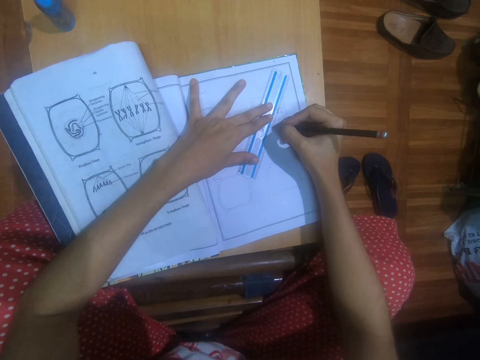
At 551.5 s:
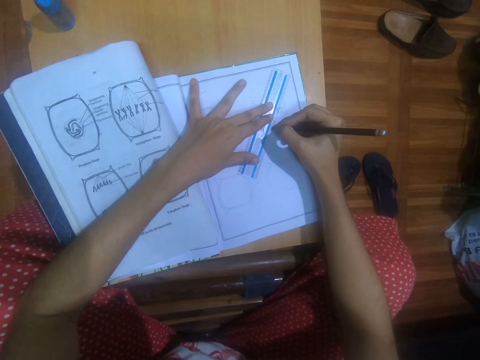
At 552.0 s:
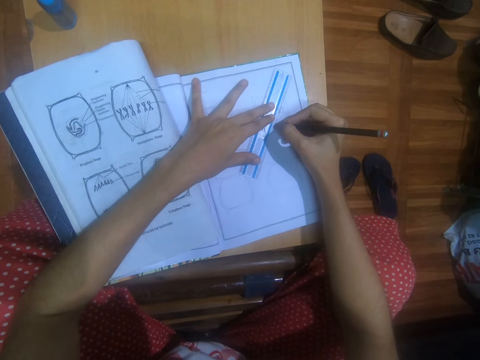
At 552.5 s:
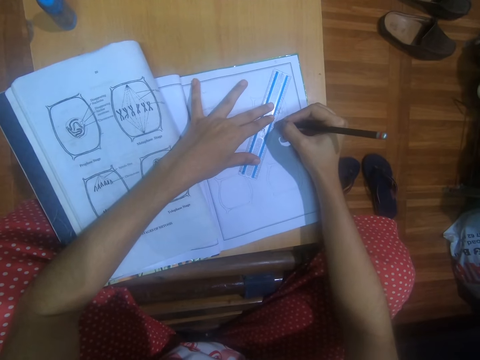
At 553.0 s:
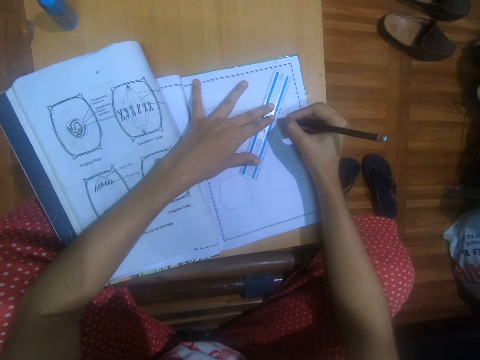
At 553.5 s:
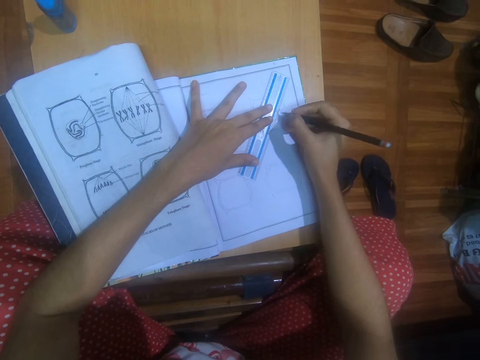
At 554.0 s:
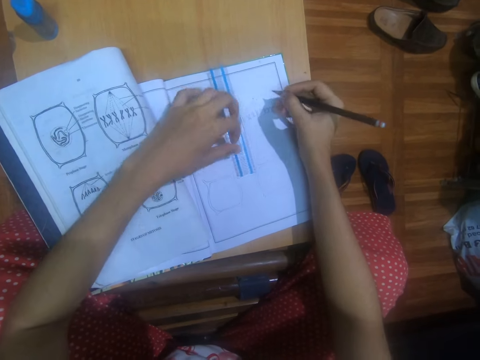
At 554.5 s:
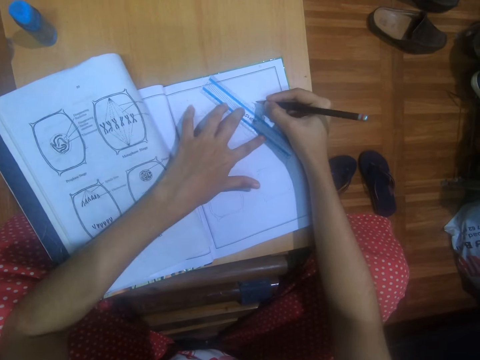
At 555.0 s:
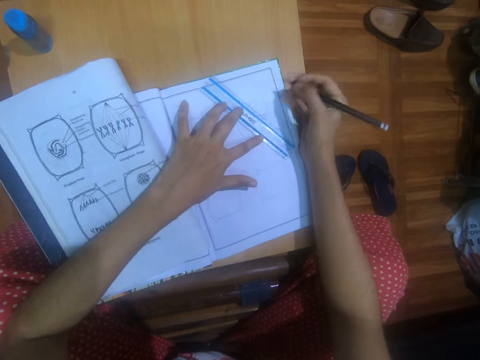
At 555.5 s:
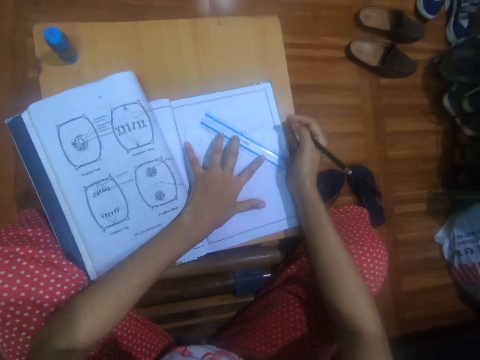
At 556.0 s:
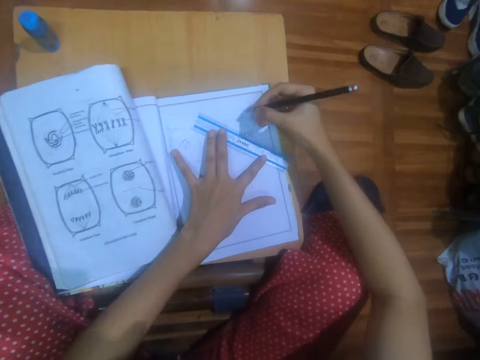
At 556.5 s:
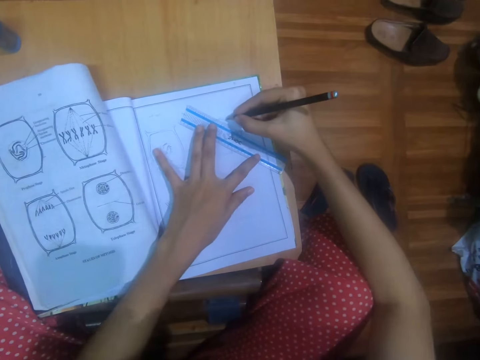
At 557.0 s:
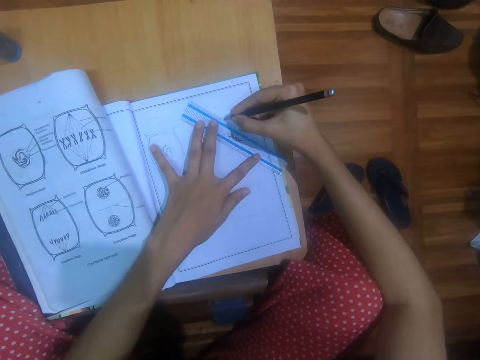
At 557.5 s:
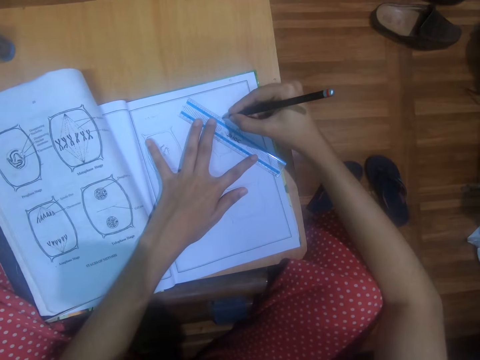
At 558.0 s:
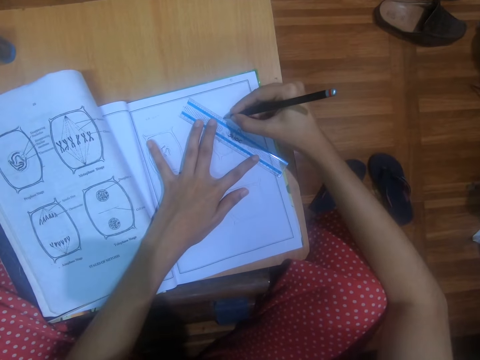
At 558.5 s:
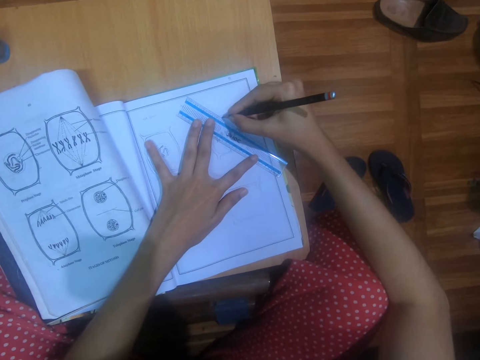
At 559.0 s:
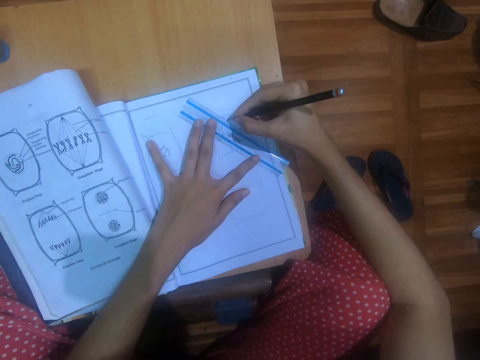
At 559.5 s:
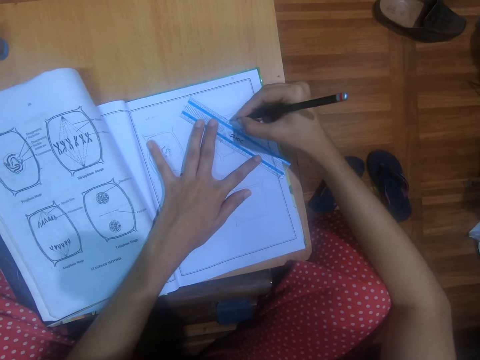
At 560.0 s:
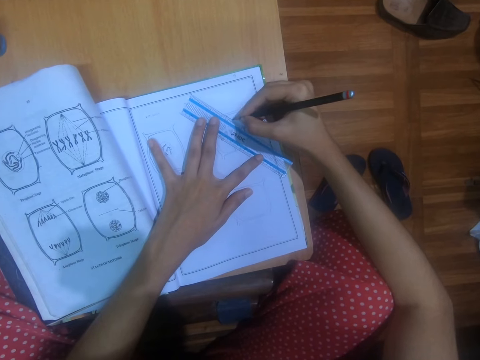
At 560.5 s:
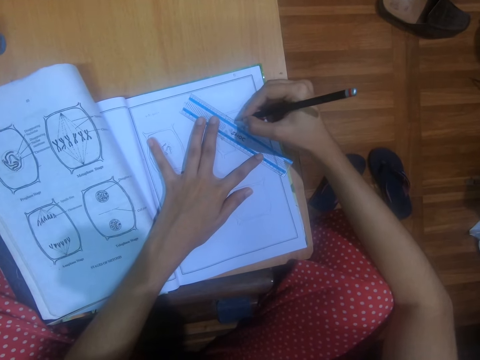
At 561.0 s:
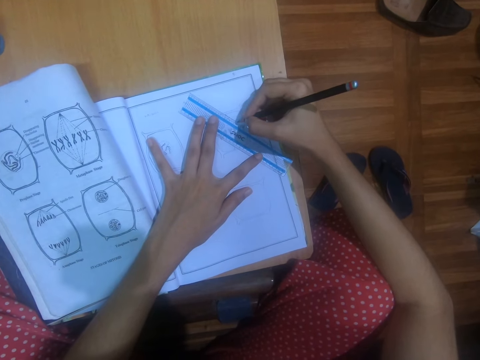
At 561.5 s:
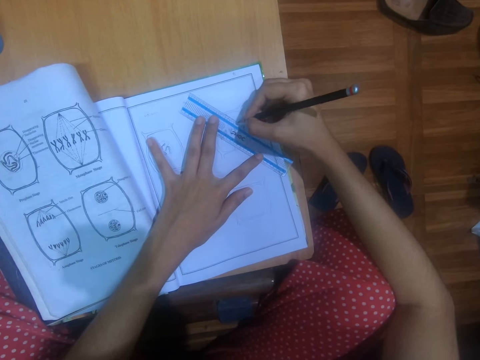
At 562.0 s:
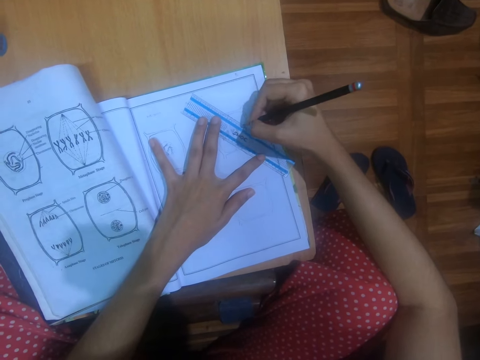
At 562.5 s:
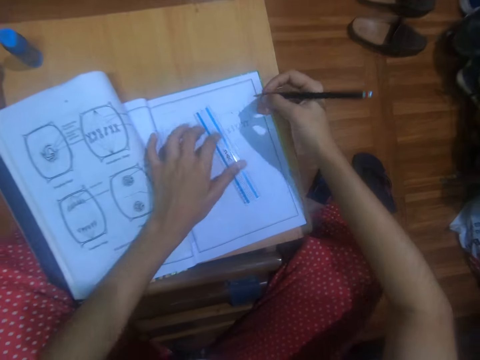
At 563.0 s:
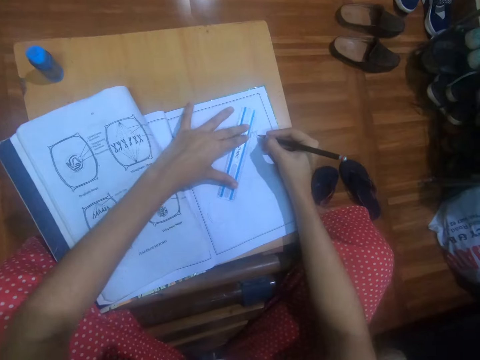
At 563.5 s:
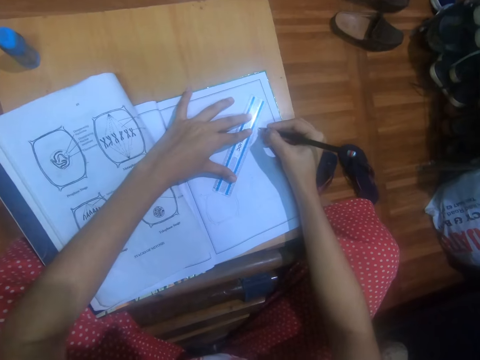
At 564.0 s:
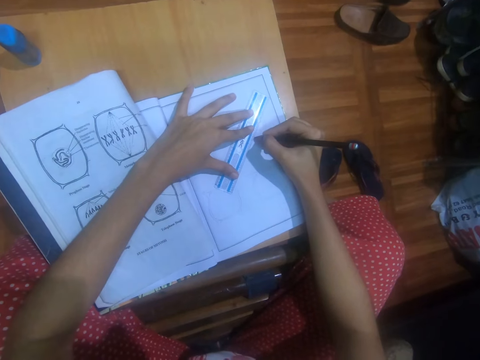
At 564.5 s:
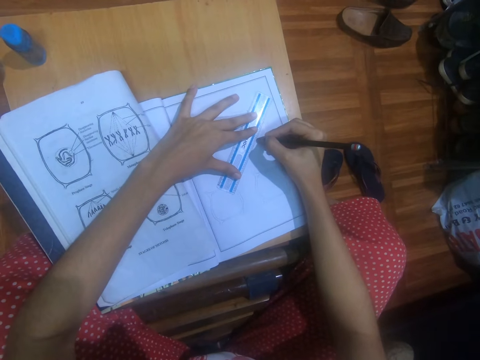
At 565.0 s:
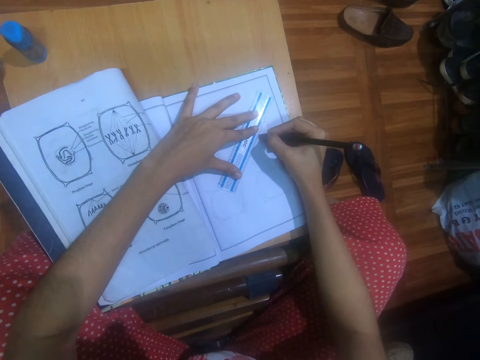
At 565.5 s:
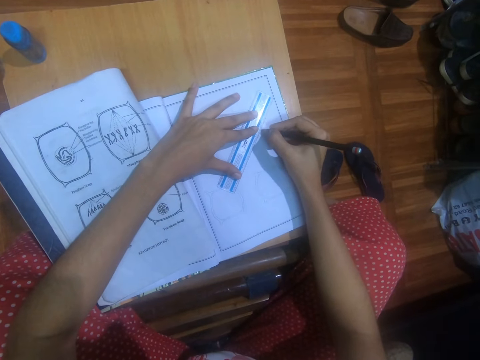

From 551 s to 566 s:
The camera wearer draws on the notebook on the desk with the ruler and the pencil in her right hand. She moves the ruler on the notebook on the desk with her left hand. She draws dotted lines on the book on the table with the pencil in her right hand and the ruler in her left hand. She adjusts the ruler on the book with her left hand. She draws dotted lines on the book on the table with the pencil in her right hand and the ruler in her left hand.

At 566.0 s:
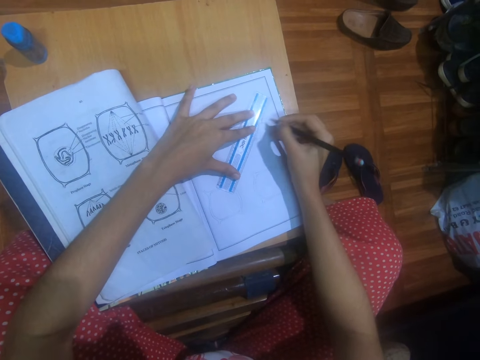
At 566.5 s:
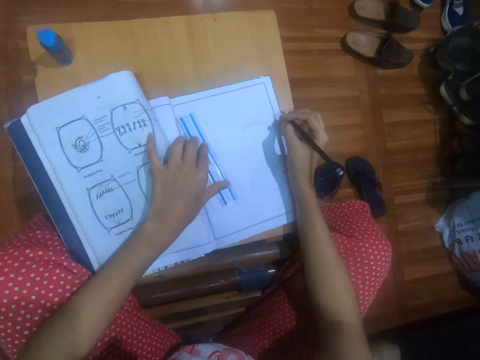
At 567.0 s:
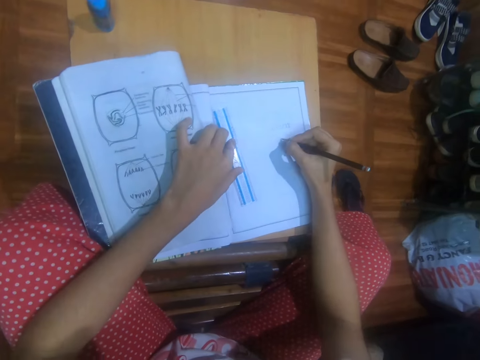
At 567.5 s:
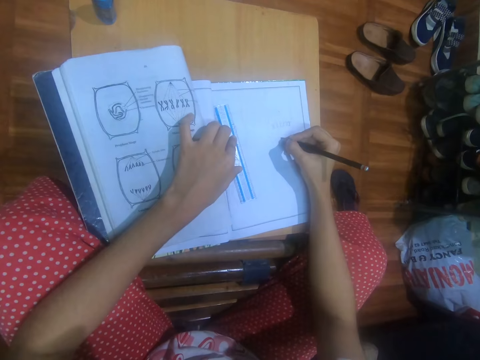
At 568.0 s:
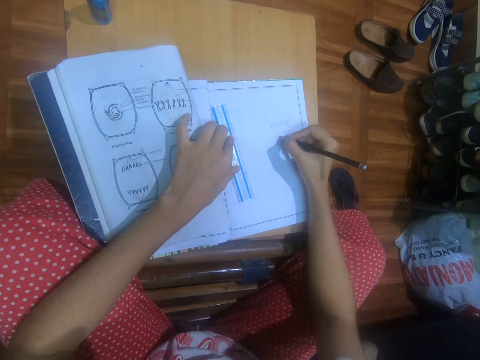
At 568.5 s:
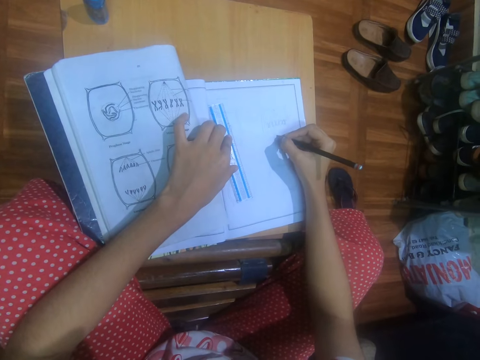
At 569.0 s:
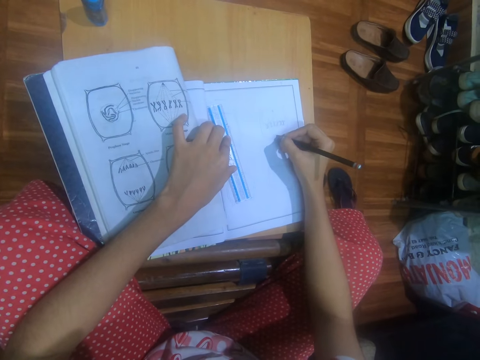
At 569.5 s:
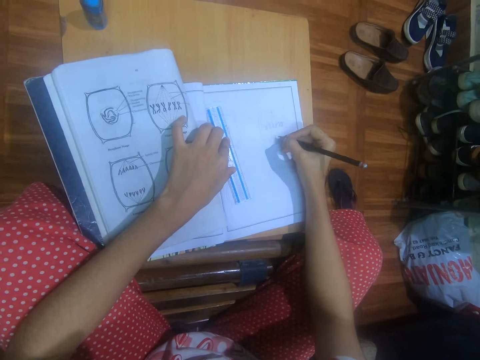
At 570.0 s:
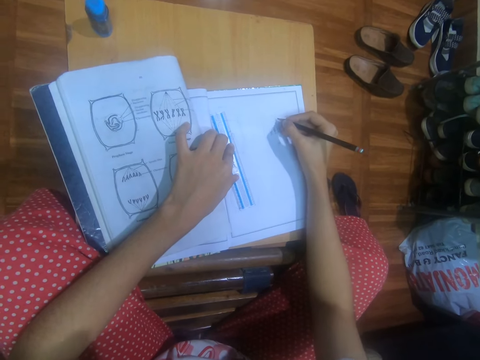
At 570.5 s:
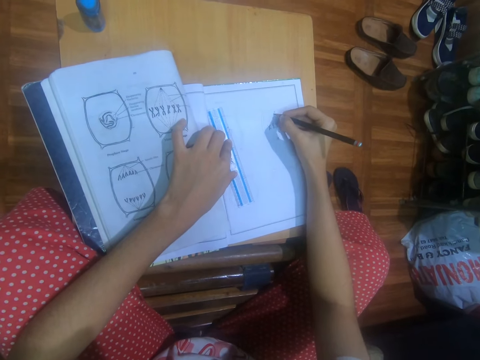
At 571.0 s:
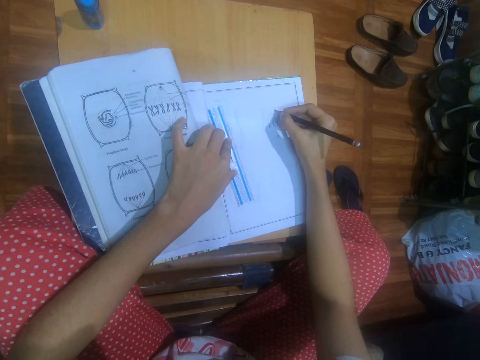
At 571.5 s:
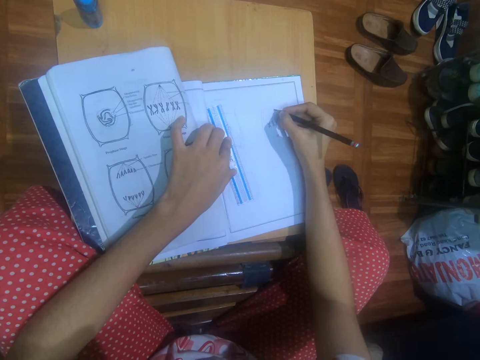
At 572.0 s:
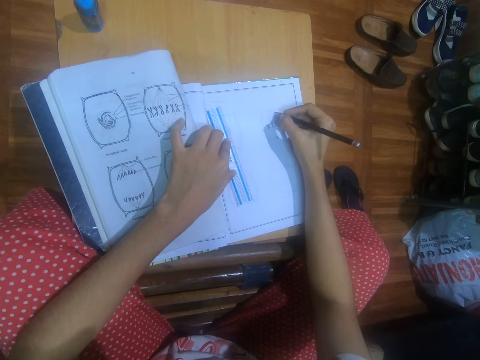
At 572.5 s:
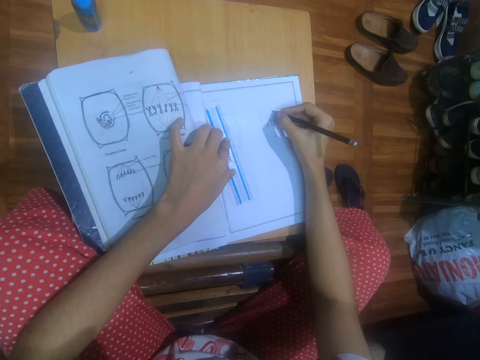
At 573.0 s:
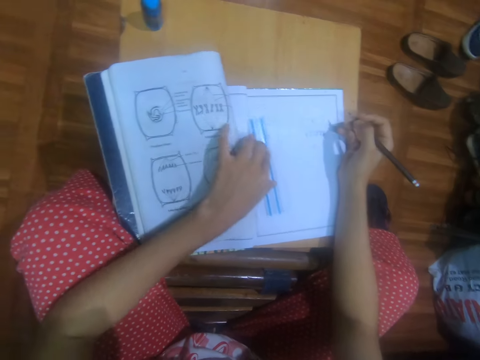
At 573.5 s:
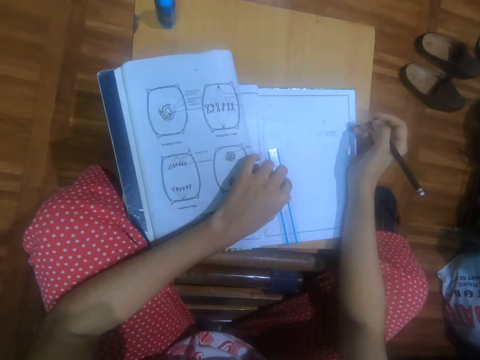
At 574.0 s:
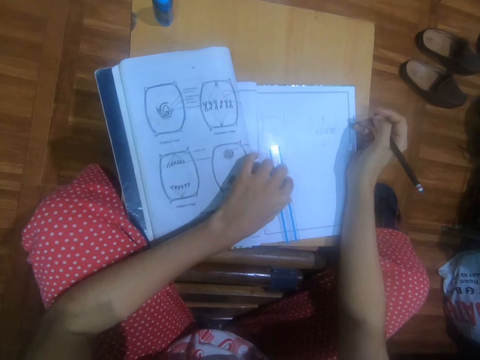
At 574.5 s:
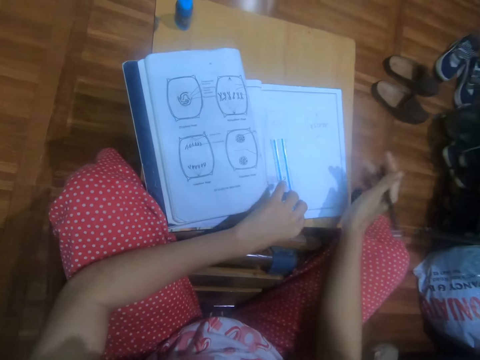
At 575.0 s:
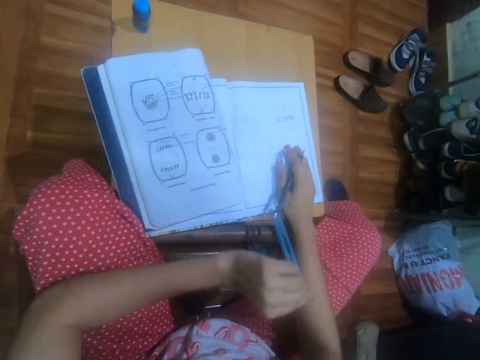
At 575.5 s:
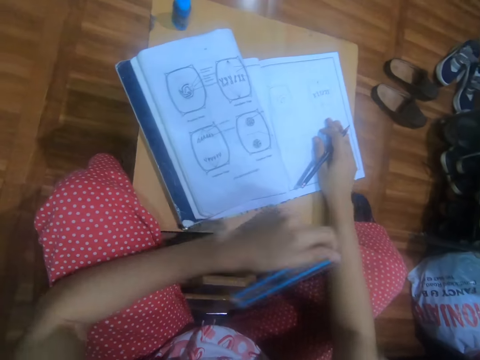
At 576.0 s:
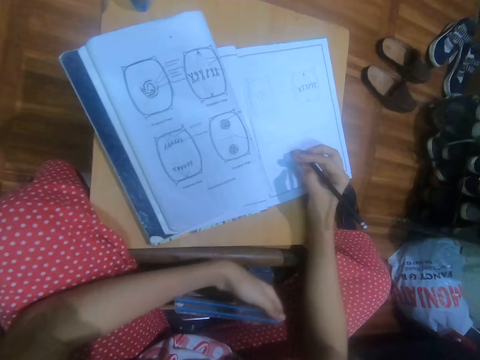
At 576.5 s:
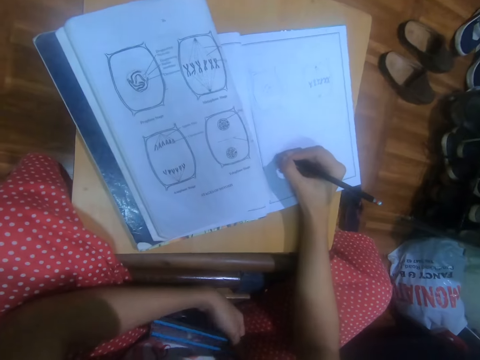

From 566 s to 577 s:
The camera wearer adjusts the ruler on the book with her left hand. She writes on the book with the pencil in her right hand. She drags the ruler on the book with her left hand. She picks the ruler from the book with her left hand and pushes the book in the table with her right hand. She draws on the book with the pencil in her right hand. She writes on the book.
